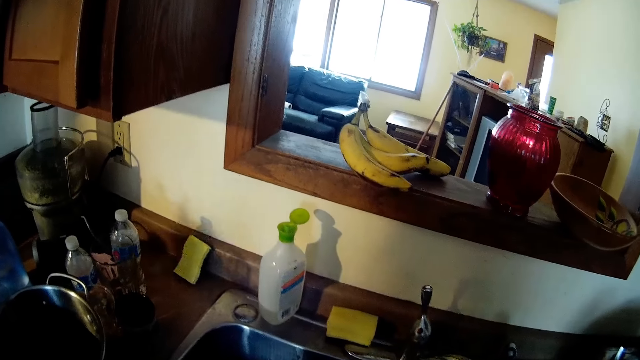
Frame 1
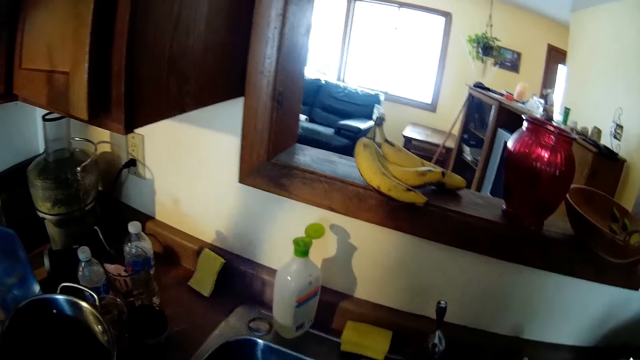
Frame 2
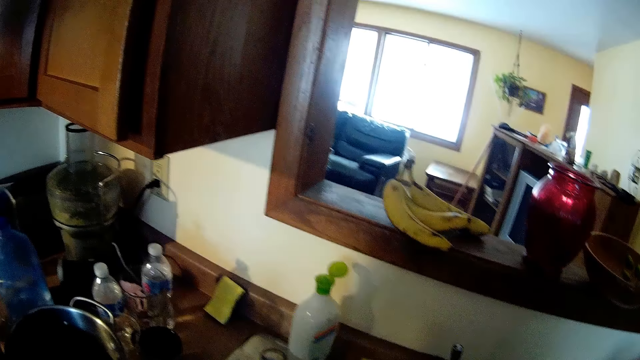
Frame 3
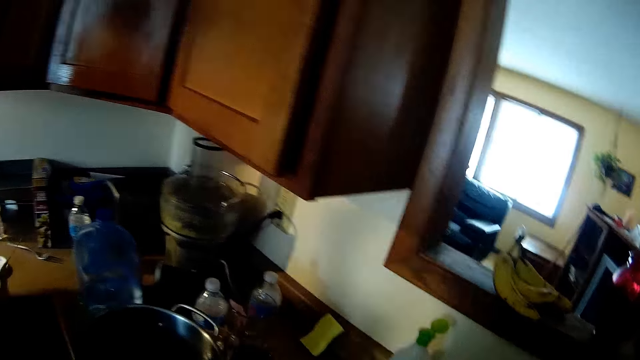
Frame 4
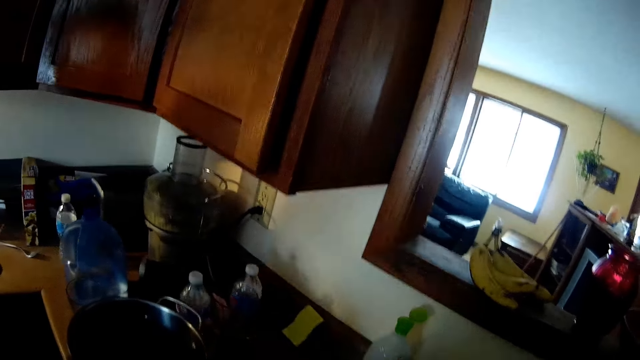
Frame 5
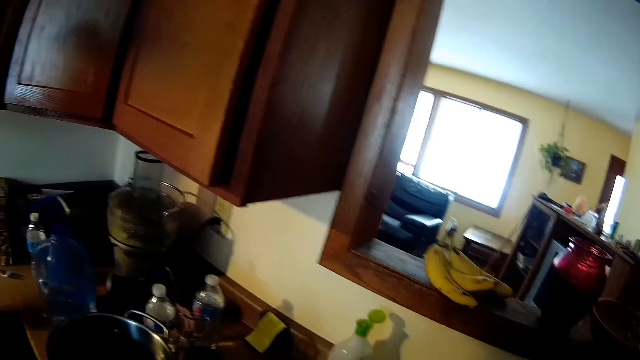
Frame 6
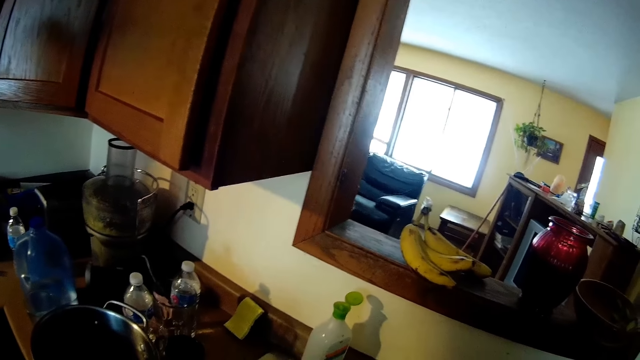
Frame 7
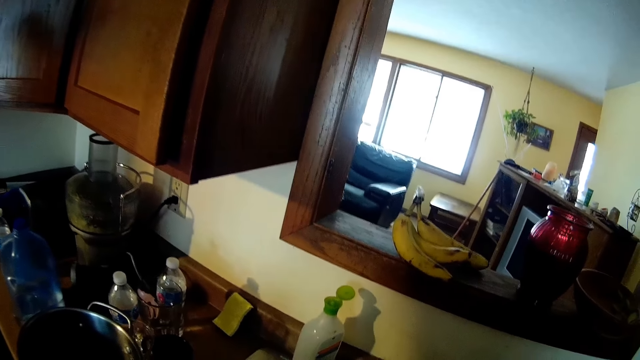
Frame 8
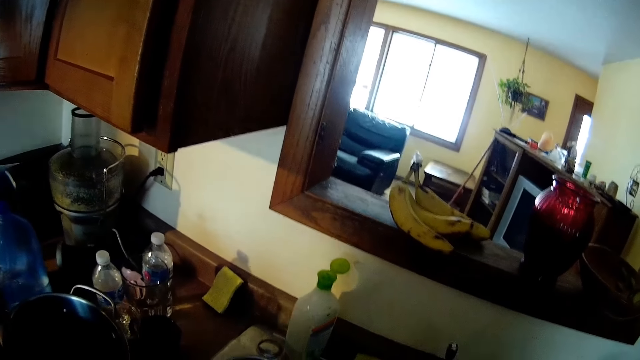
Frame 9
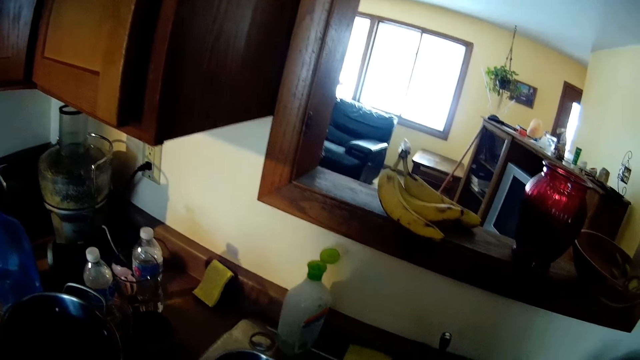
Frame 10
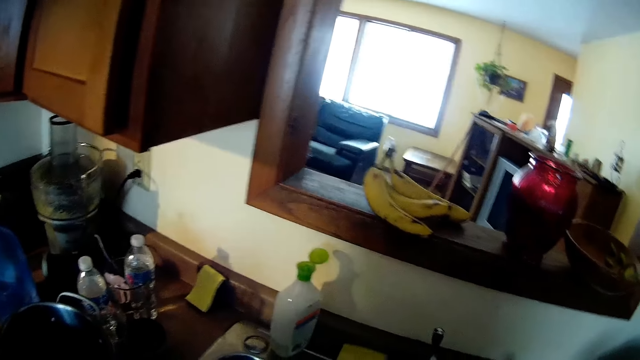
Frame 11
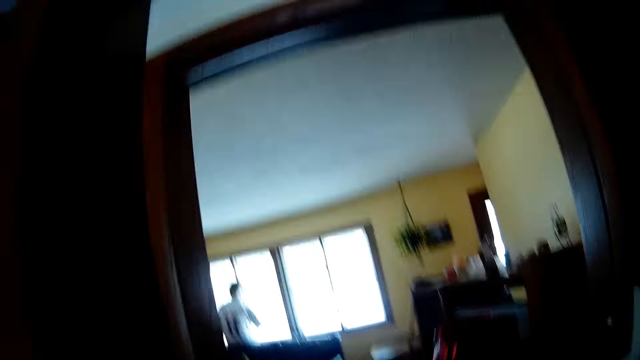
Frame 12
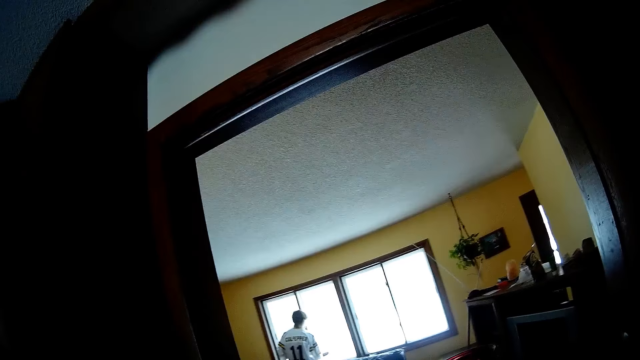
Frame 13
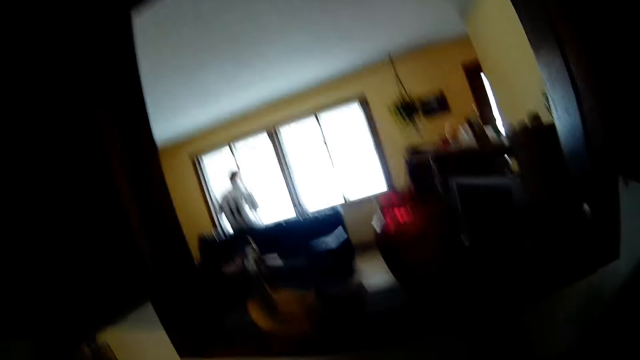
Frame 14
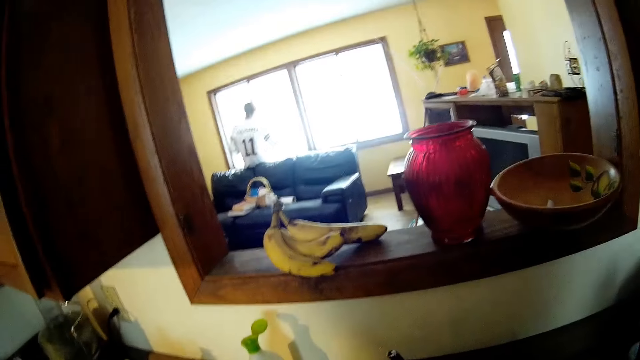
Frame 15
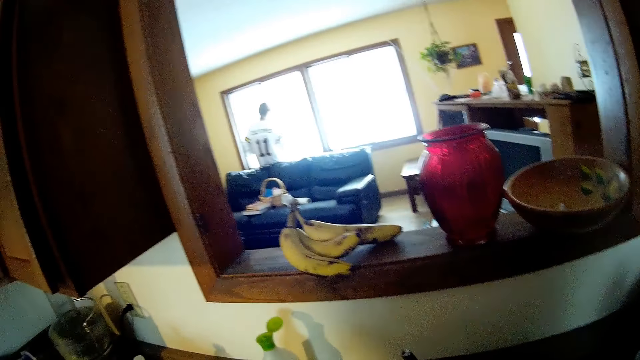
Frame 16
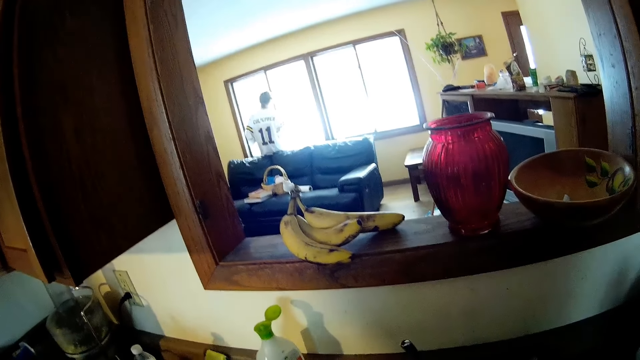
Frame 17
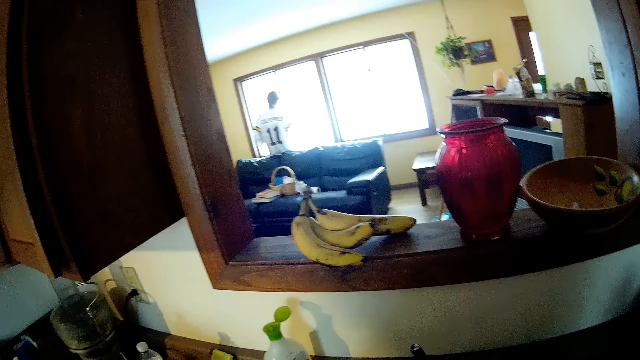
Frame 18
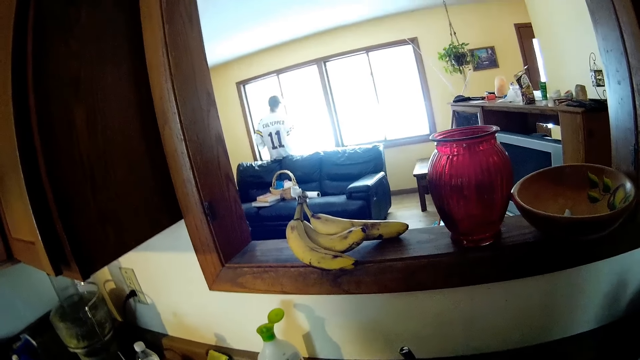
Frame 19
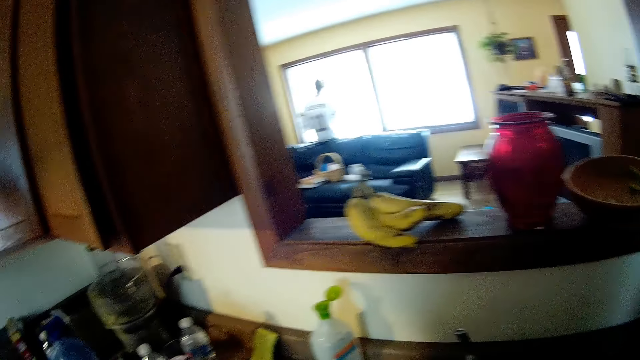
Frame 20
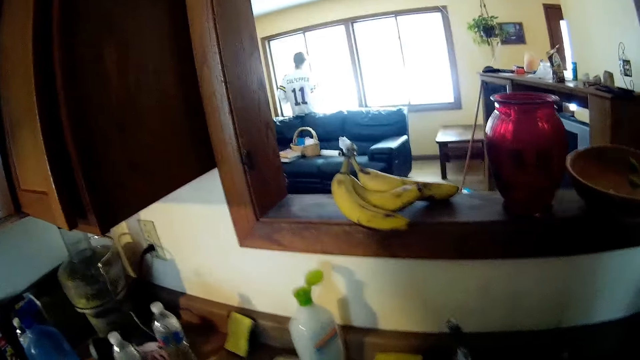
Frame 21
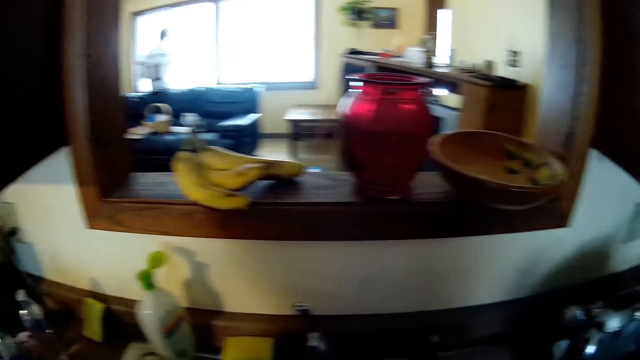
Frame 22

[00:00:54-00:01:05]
The camera wearer looks around in the house.

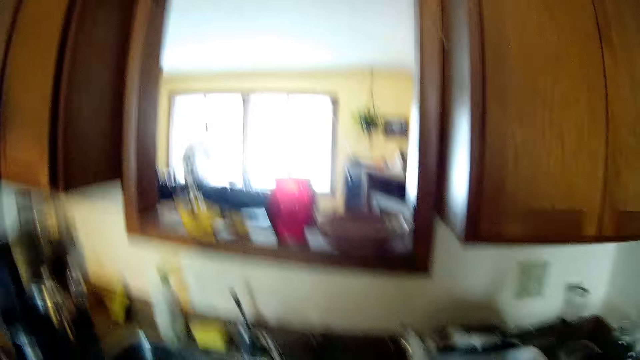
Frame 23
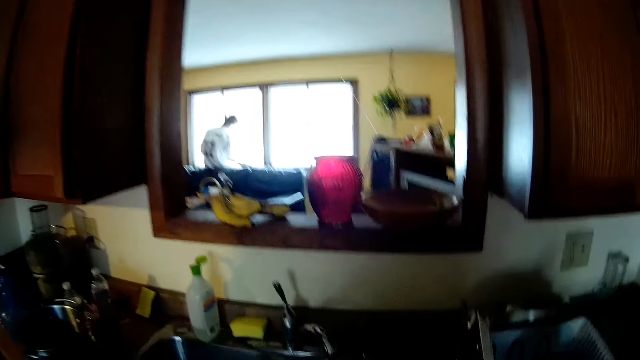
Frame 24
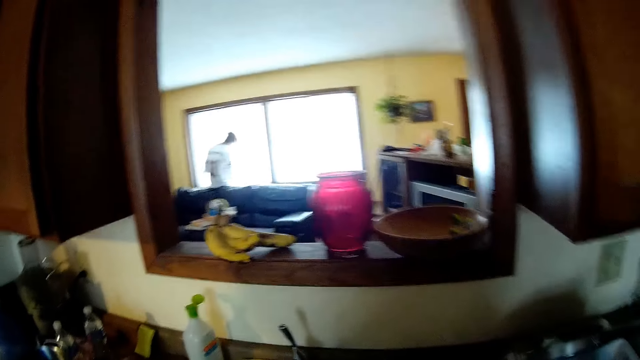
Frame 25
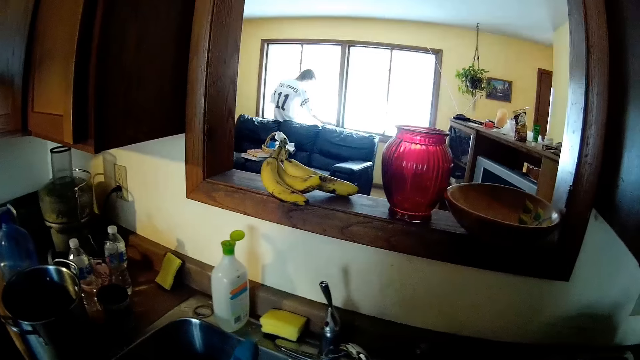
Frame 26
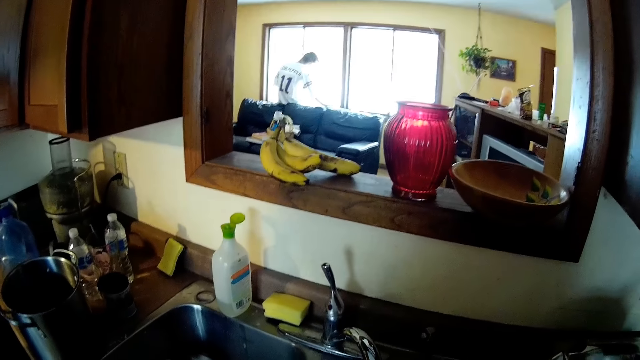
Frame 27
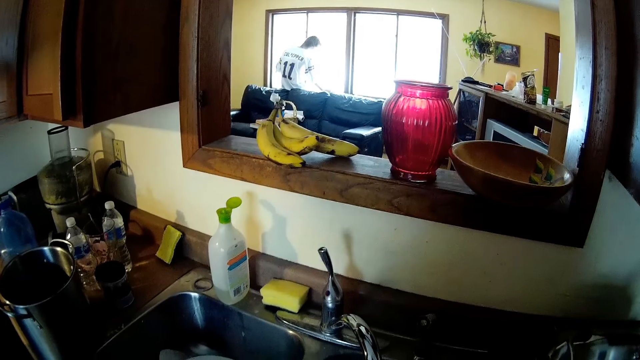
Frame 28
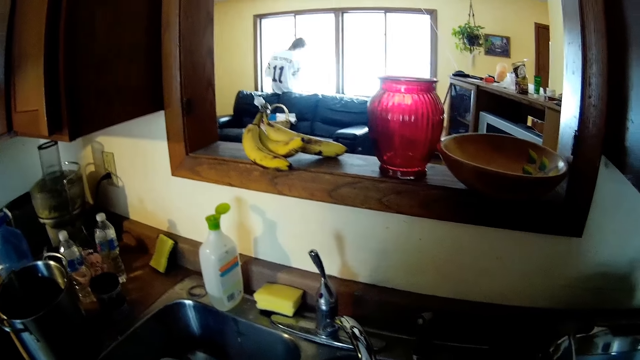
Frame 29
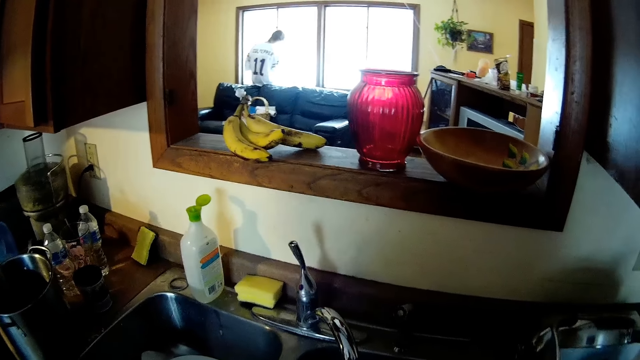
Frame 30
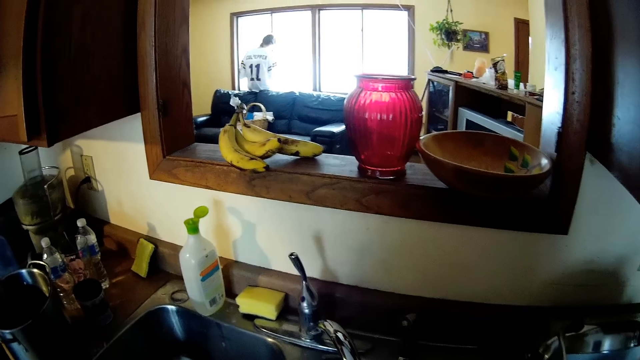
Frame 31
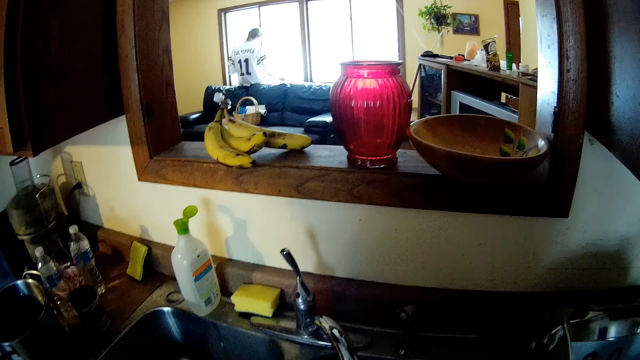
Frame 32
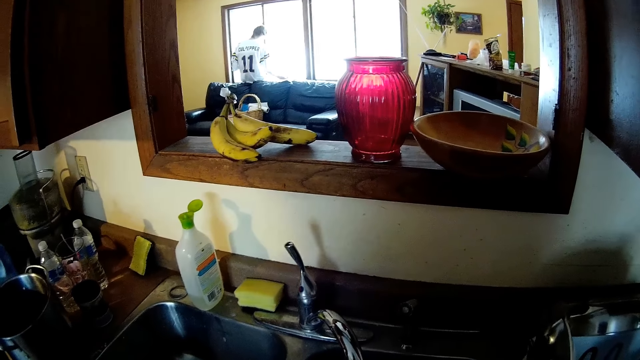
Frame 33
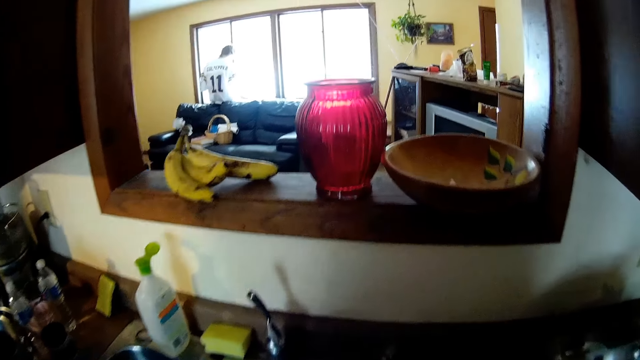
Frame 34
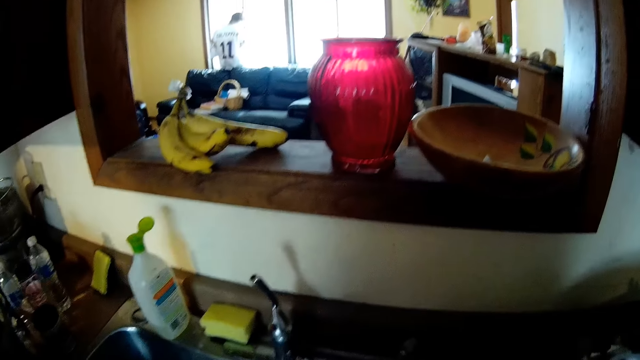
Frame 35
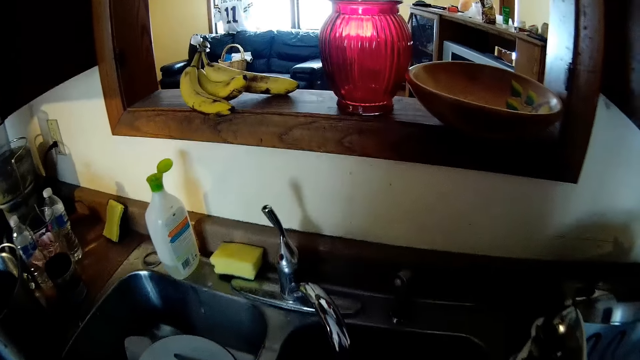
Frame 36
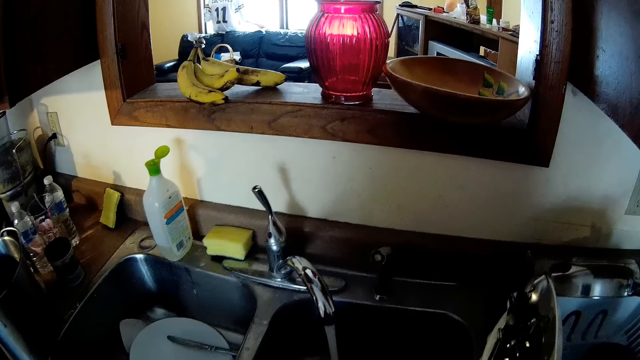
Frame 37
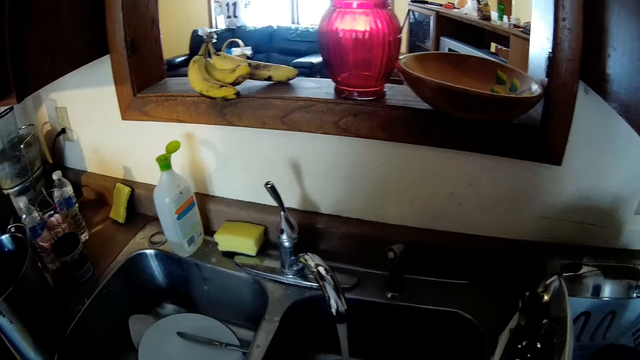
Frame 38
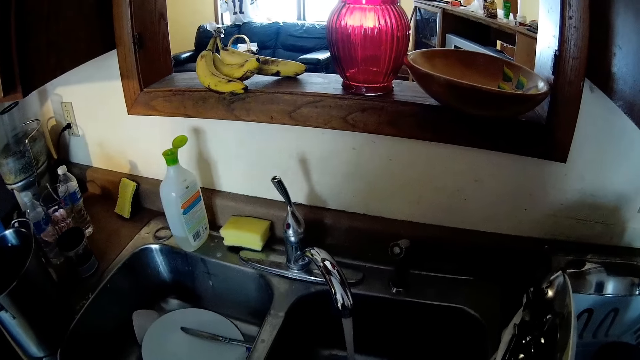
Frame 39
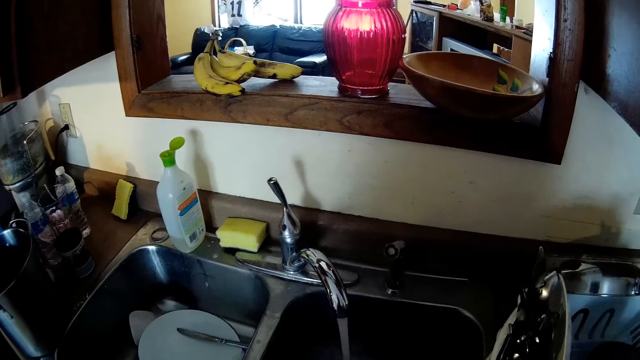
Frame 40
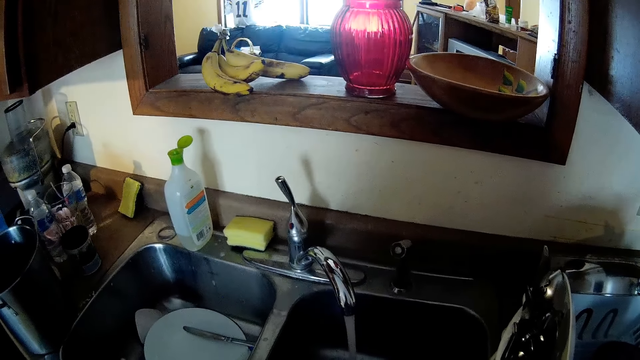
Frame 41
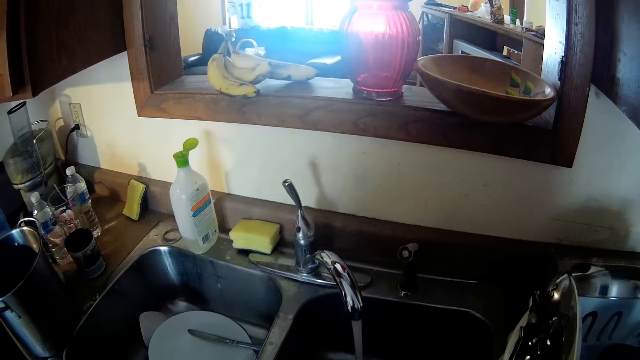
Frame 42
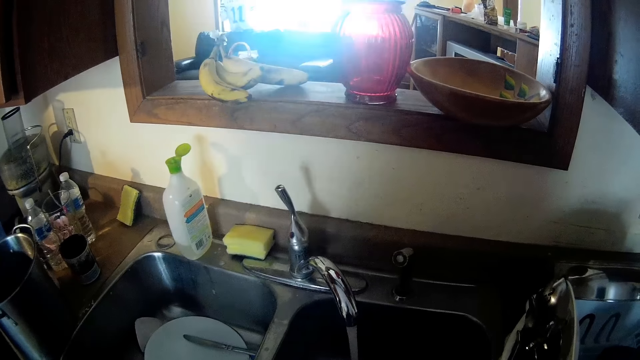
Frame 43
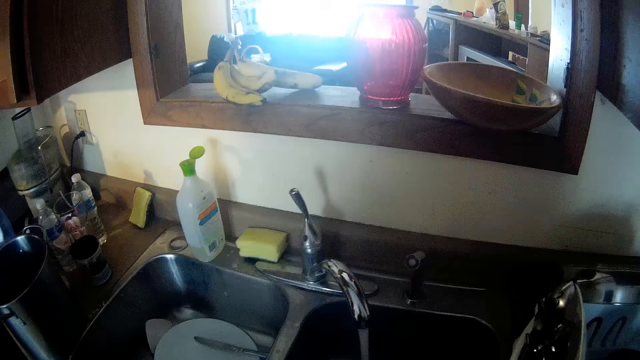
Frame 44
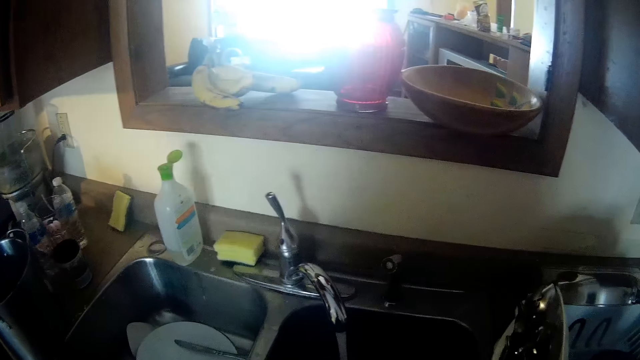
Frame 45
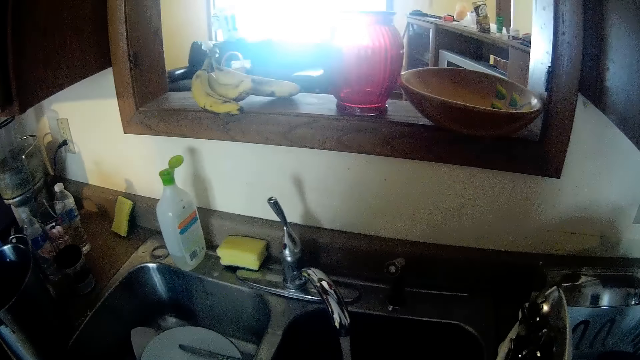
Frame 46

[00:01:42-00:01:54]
The camera wearer moves a hand. They tune the camera. They wash utensils.
